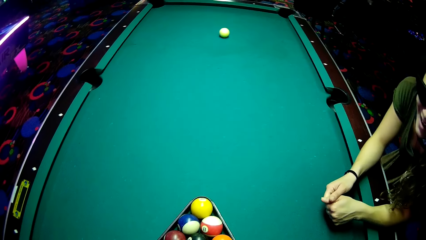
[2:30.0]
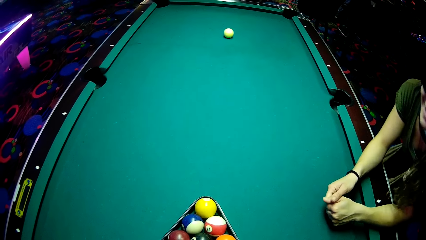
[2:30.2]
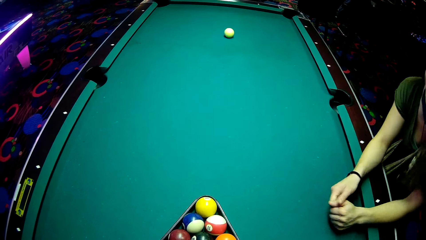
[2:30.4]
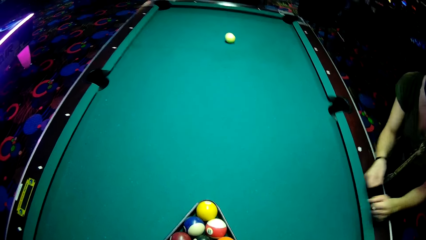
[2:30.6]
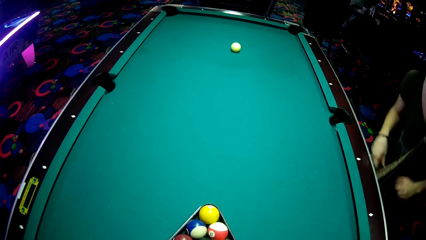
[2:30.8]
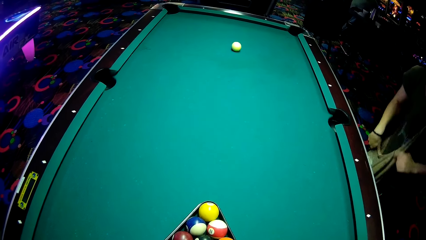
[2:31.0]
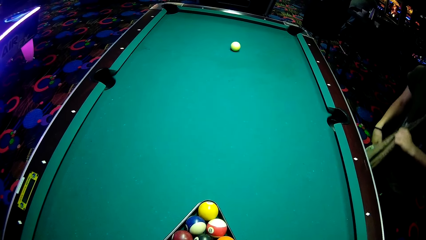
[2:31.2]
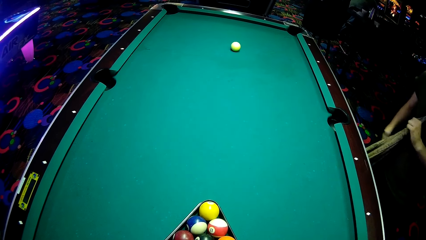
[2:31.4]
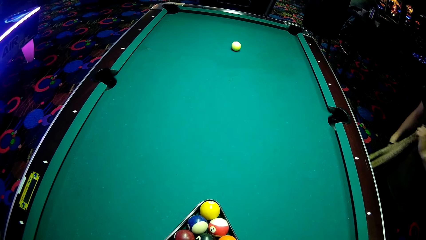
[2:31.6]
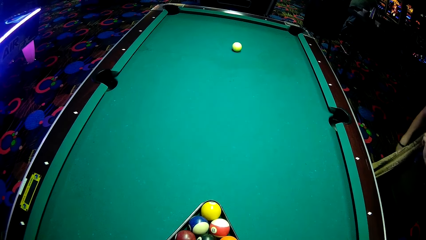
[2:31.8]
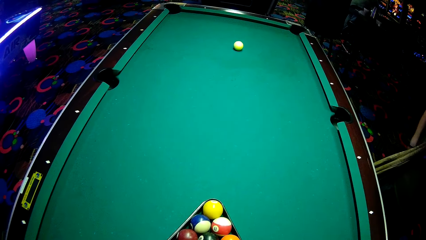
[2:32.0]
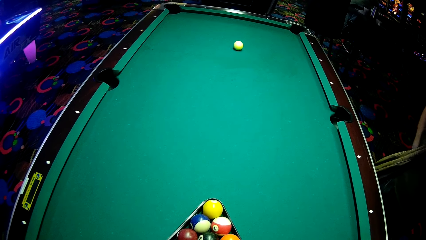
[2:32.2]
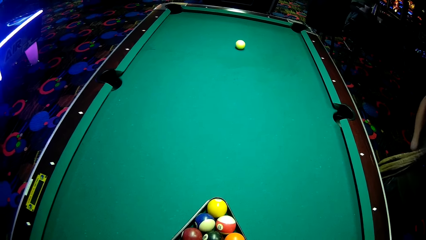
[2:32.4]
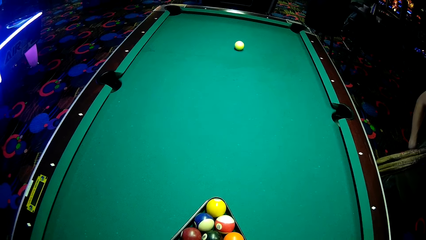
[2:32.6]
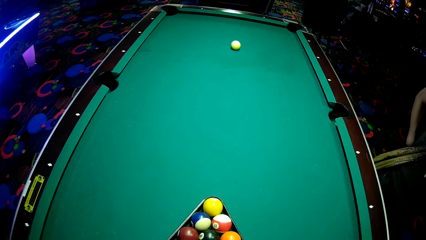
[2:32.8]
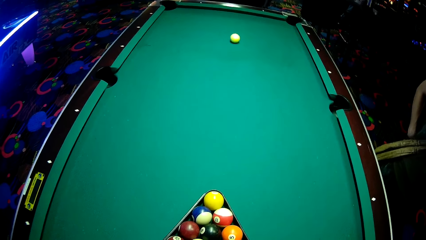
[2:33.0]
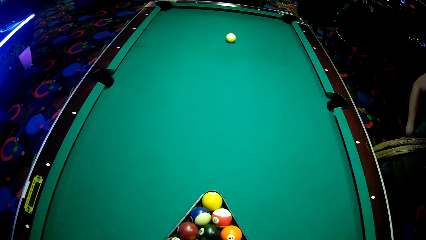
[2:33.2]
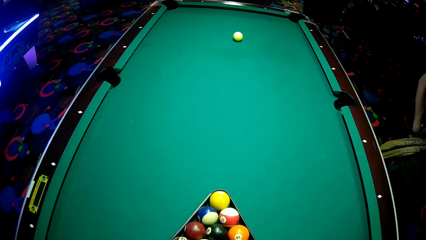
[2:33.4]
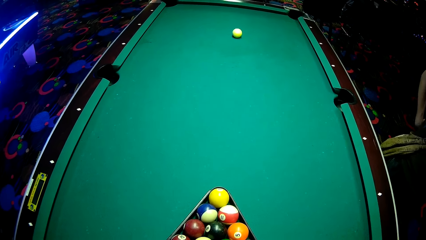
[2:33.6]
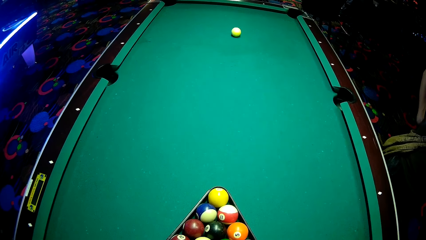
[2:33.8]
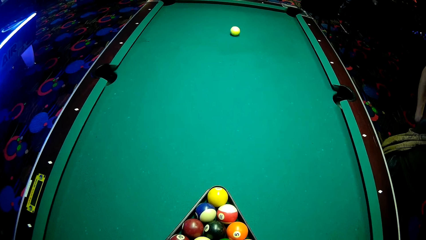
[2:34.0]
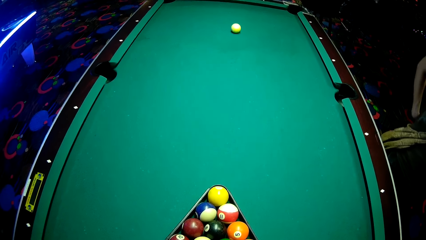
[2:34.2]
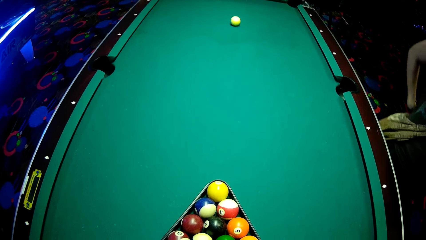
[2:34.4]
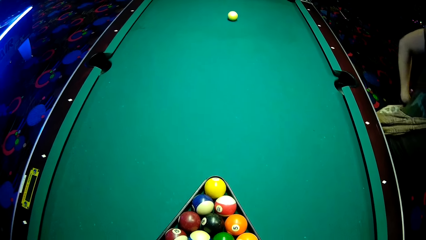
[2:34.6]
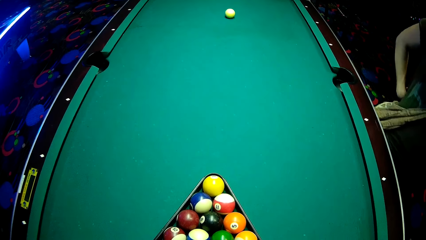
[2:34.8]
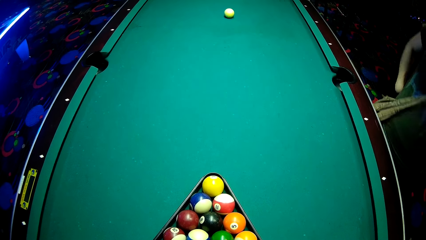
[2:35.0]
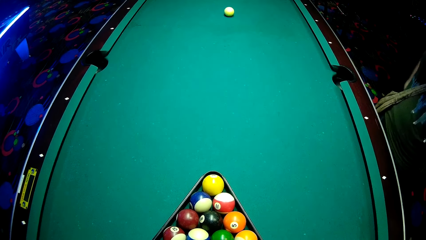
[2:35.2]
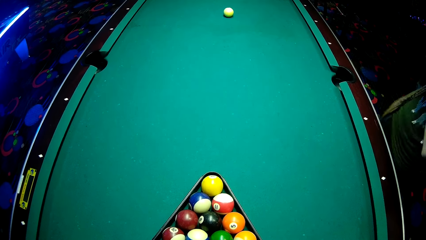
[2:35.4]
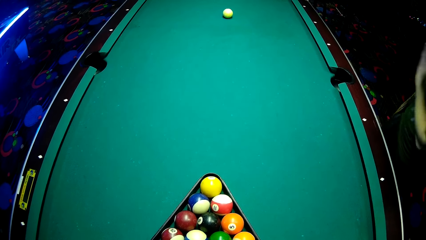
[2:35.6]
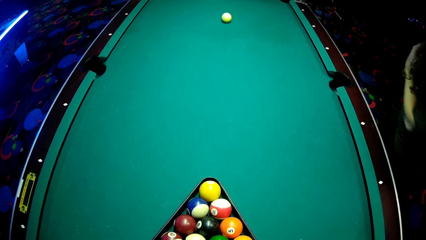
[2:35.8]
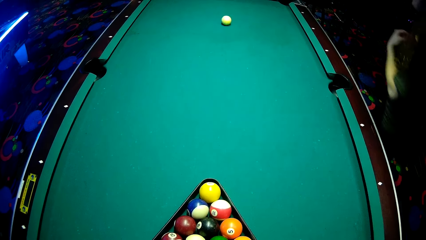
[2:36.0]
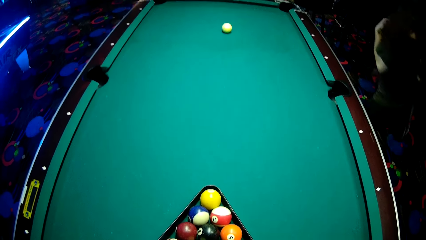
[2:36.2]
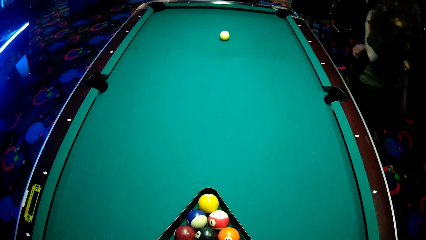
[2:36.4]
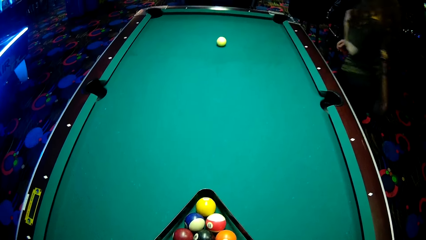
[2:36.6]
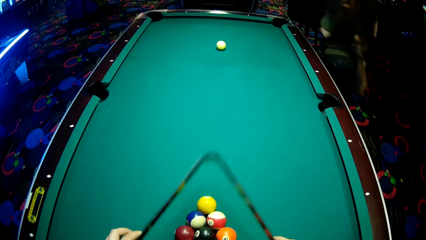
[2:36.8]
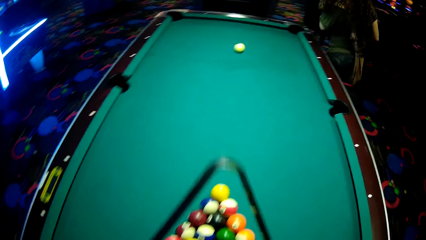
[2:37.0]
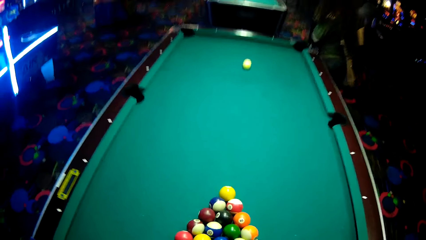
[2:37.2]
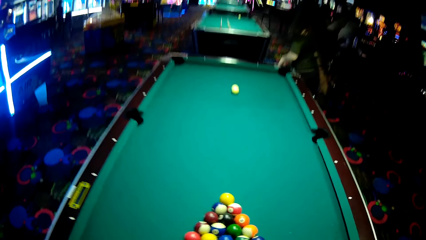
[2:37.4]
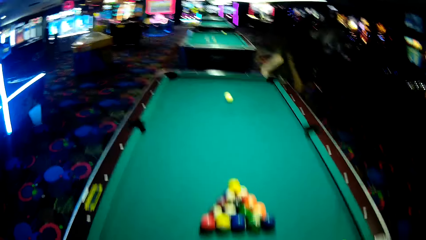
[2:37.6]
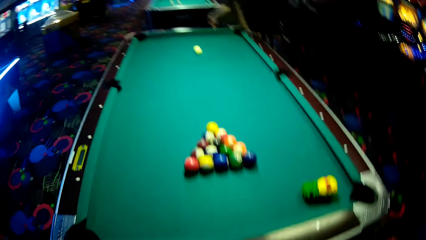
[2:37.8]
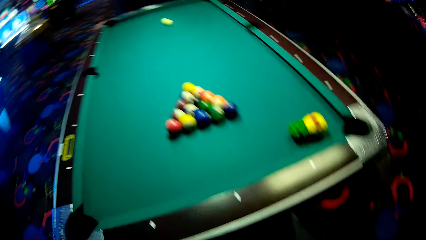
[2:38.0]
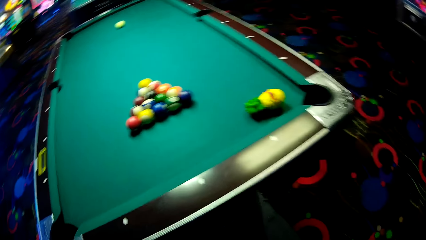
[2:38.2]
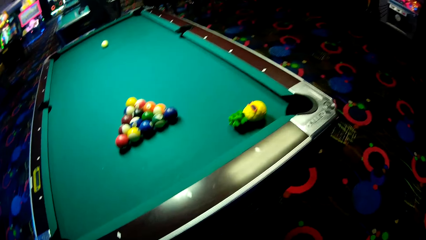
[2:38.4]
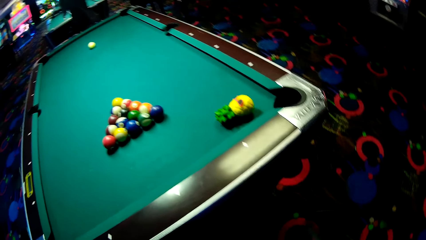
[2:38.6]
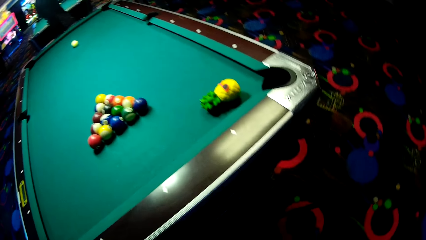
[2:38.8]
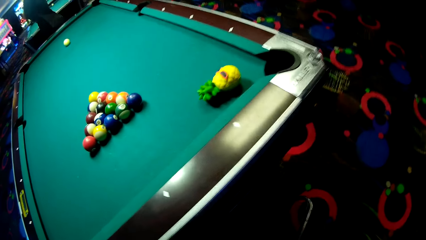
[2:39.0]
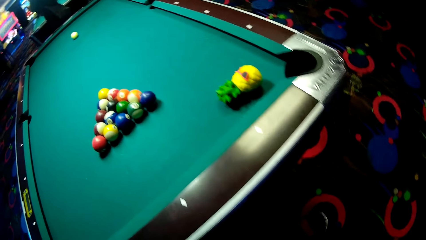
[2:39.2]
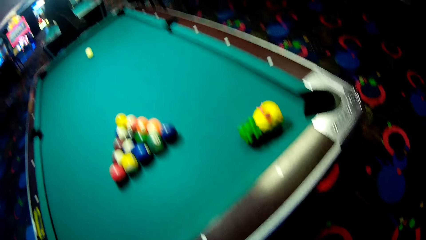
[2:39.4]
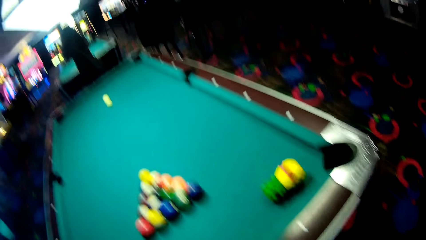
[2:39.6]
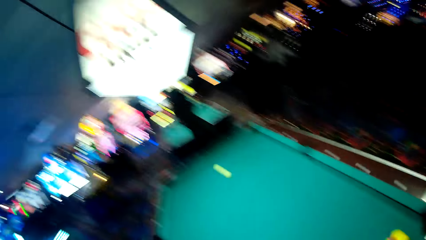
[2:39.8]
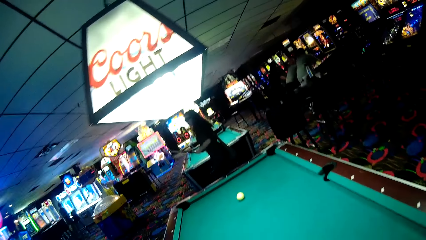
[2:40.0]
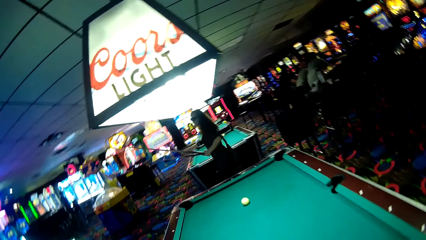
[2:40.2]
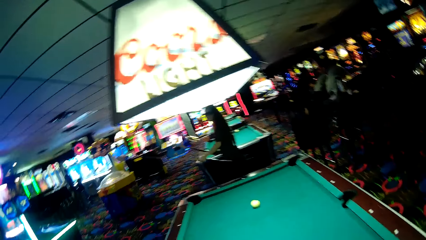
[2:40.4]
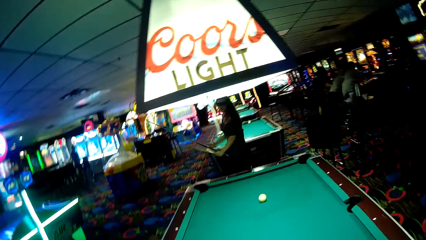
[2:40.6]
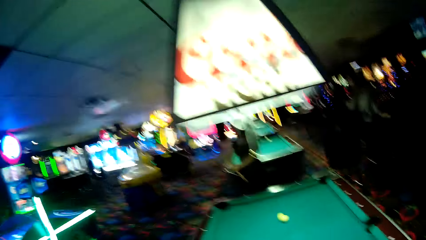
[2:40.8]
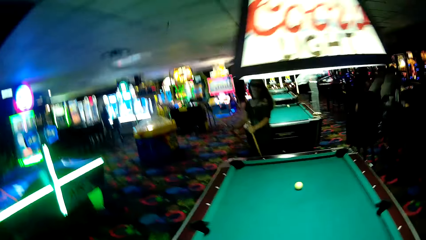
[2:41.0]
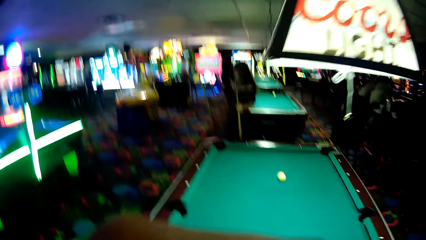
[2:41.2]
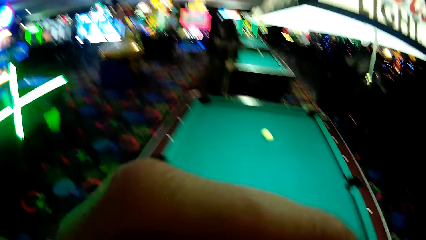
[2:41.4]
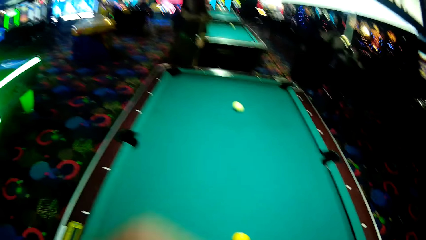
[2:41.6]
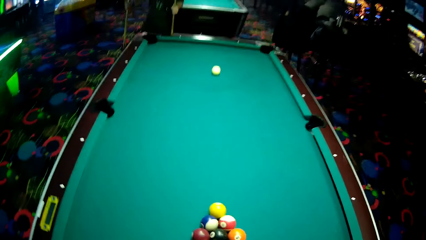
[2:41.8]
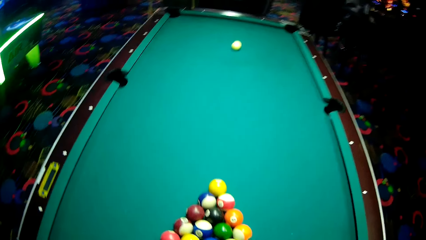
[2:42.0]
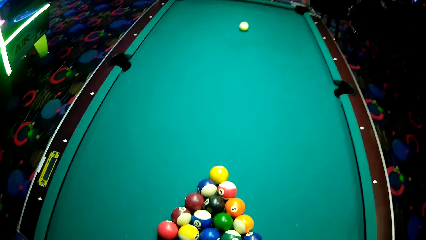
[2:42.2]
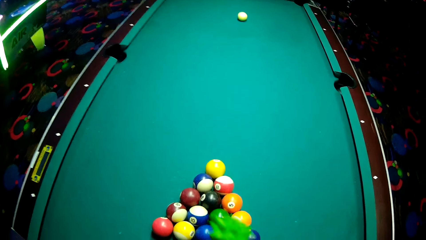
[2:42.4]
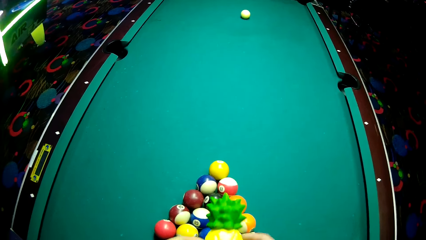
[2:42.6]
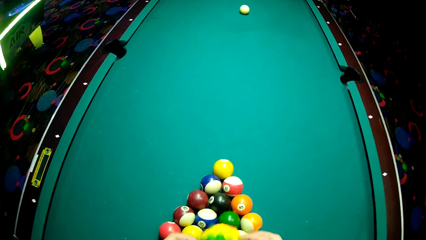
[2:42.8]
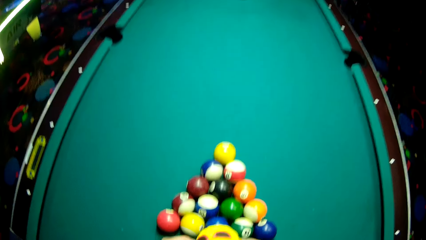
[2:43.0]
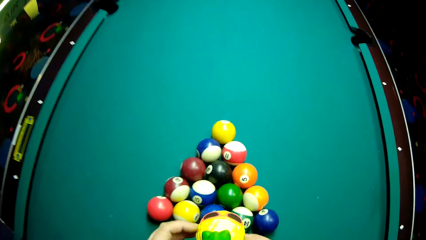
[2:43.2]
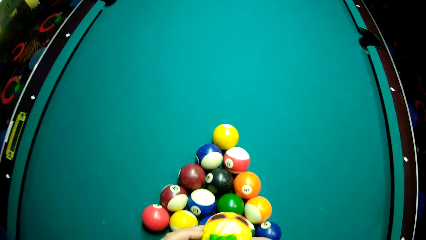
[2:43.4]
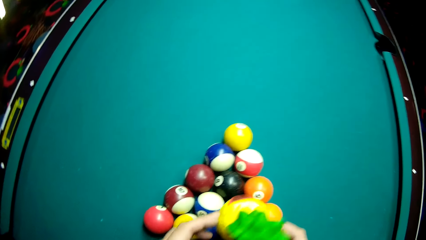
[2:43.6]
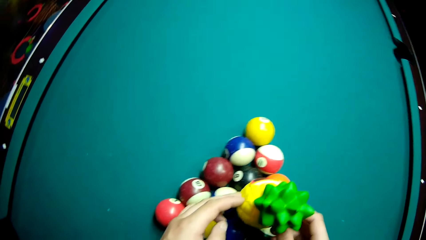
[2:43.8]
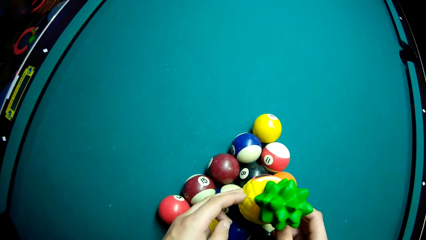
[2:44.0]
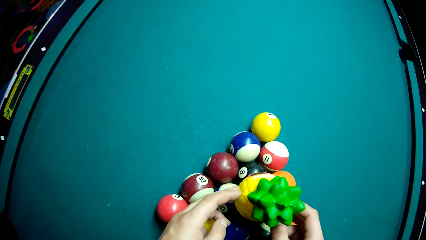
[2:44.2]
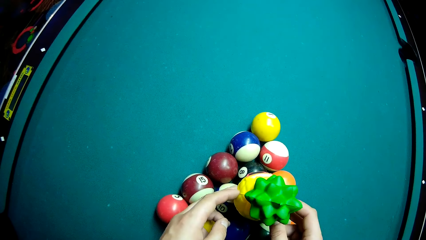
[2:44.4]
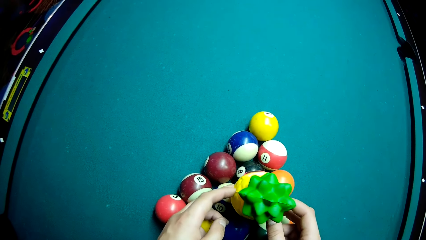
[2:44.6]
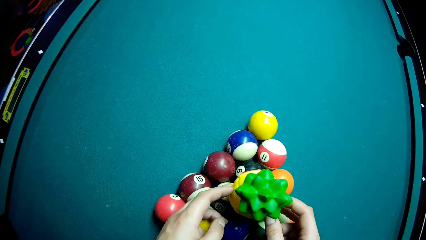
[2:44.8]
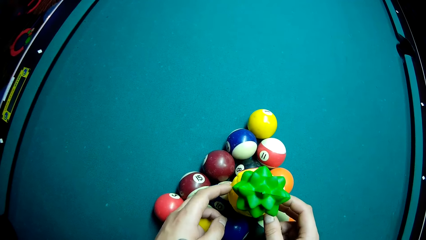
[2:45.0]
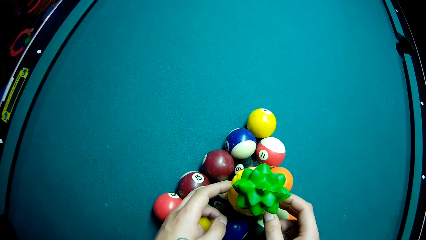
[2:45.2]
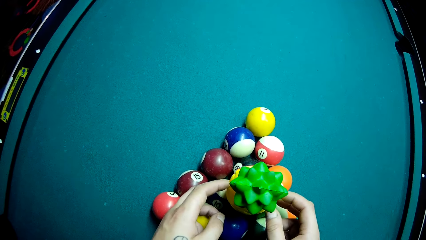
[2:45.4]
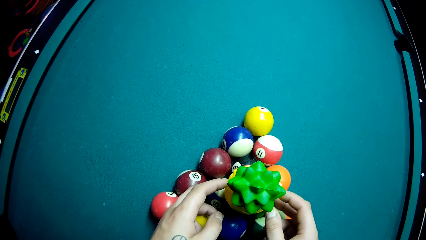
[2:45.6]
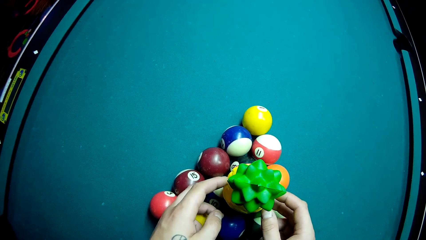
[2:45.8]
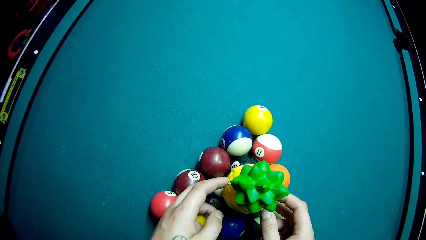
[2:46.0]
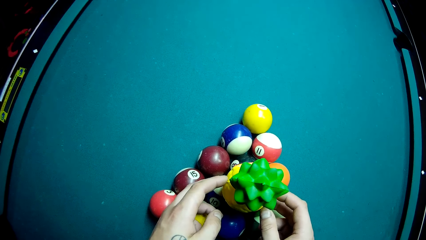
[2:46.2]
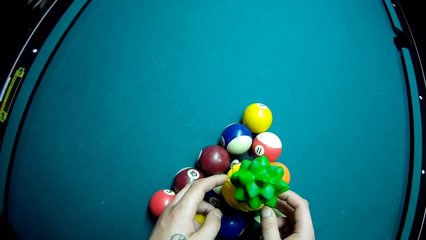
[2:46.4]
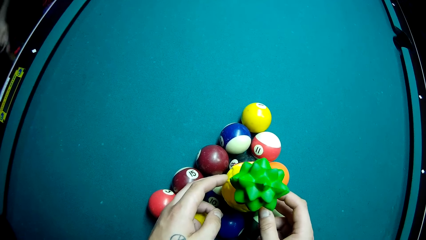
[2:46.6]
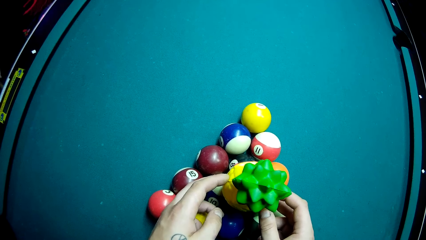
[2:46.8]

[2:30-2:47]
A lady walks around a casino. The lady walks around. The camera wearer removes the billiard ball rack or tray from the table. They adjust the tray in a drawer. They move balls on the pool table. They put a doll on top of the pool balls.
